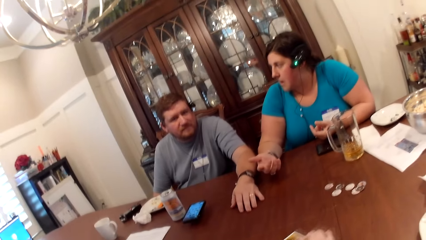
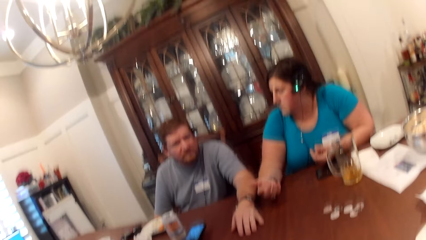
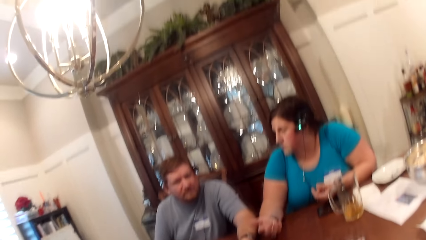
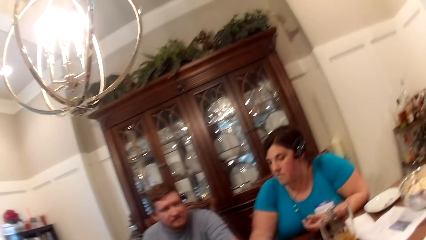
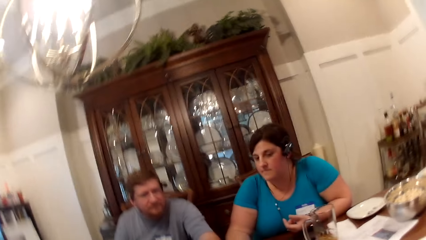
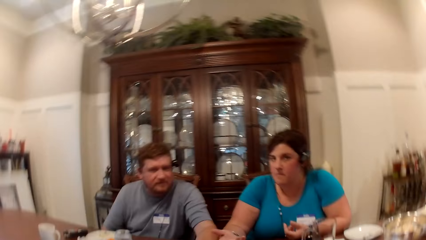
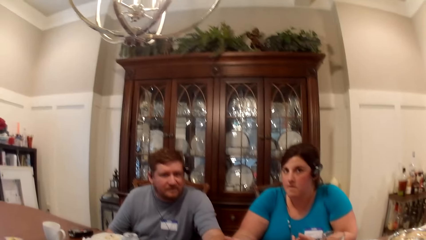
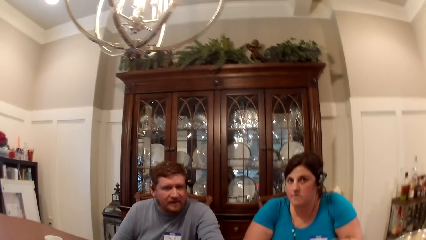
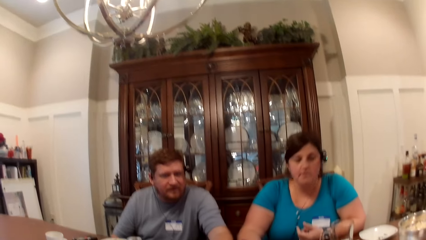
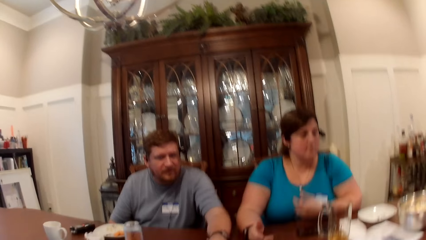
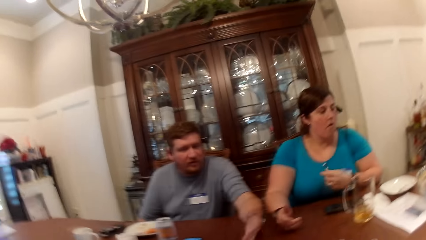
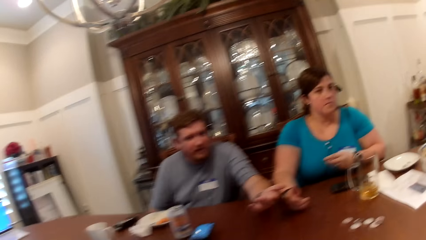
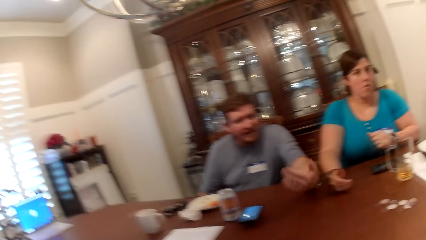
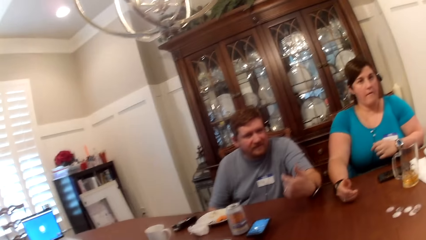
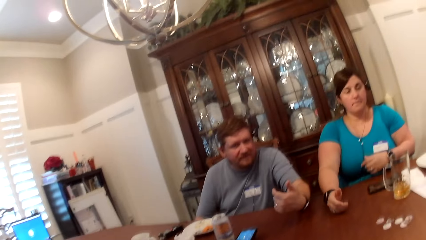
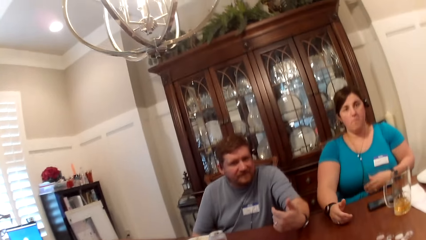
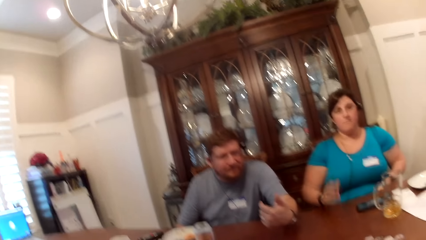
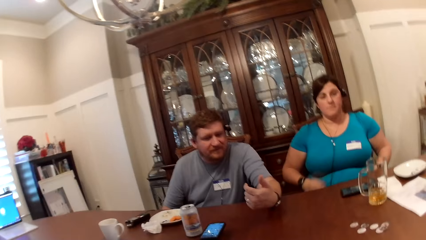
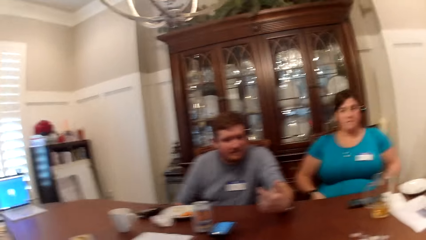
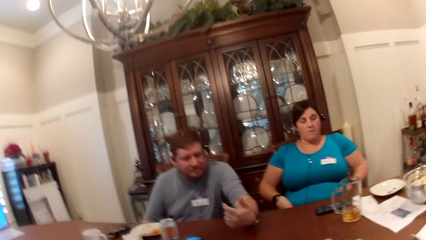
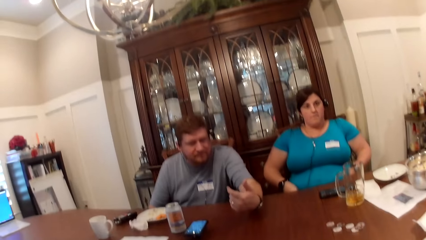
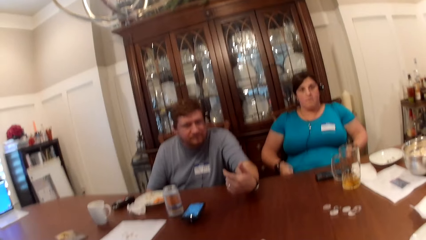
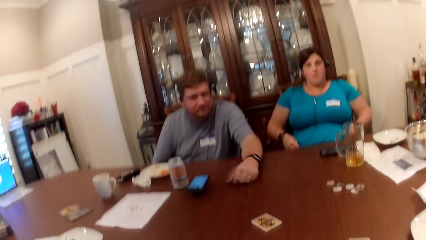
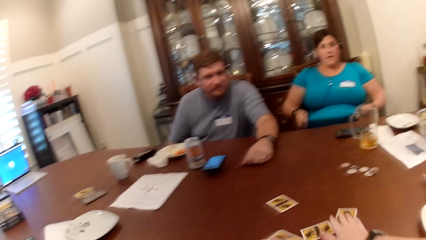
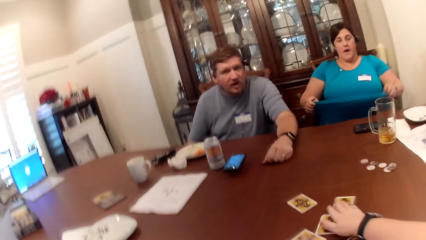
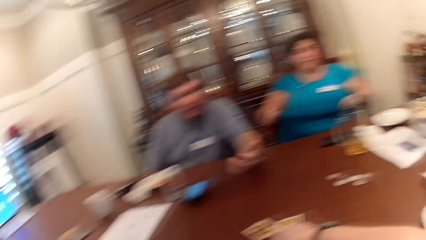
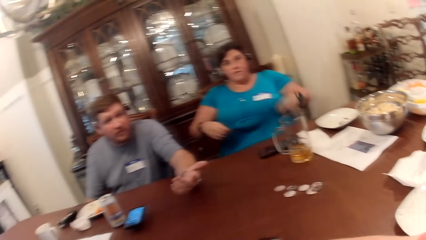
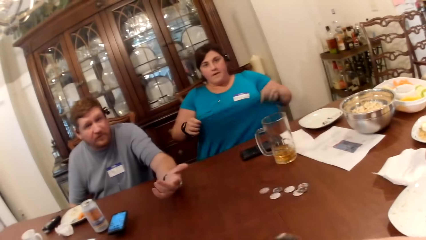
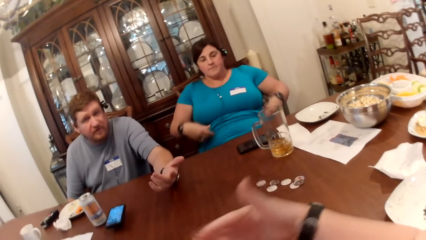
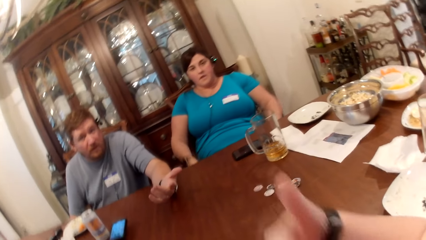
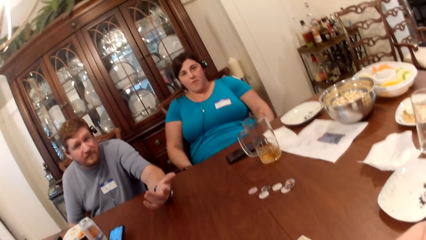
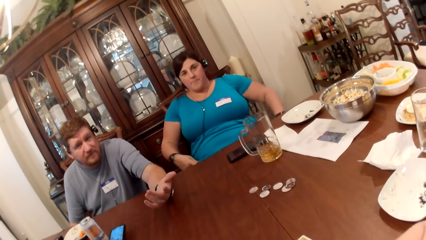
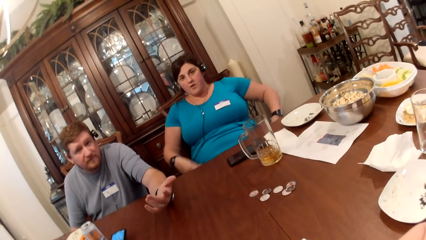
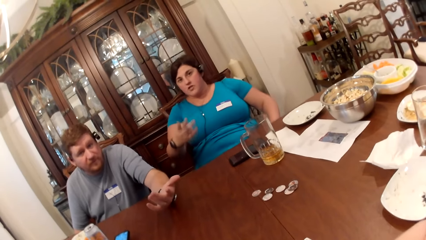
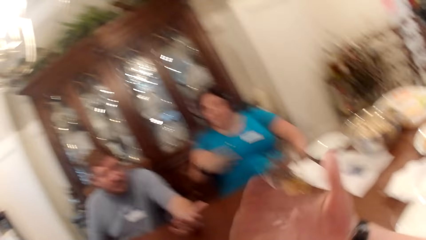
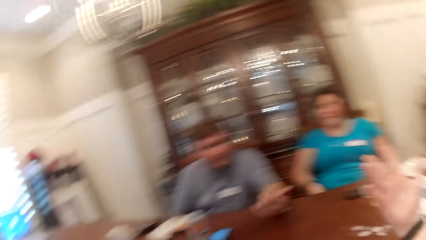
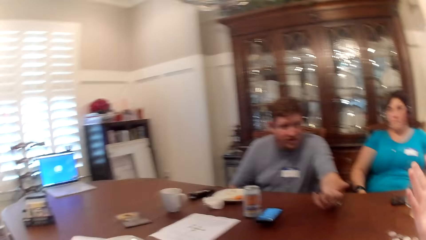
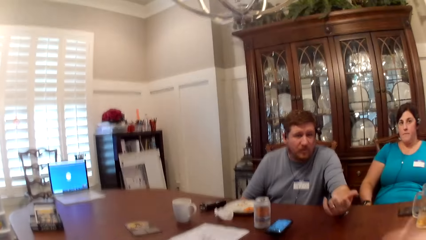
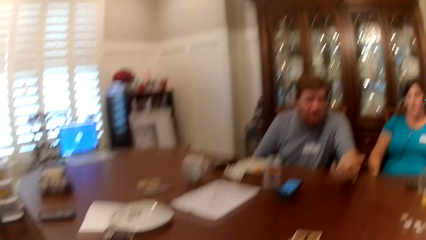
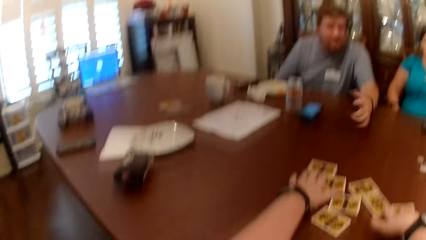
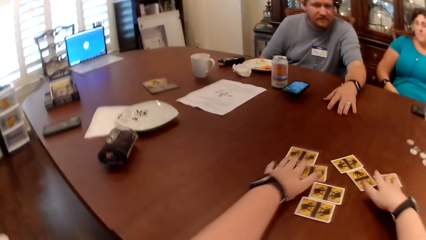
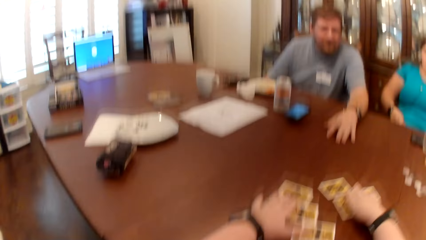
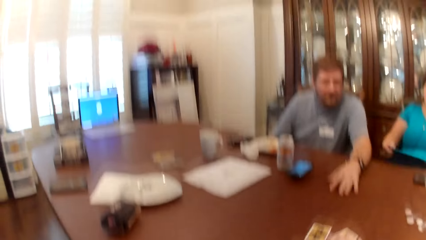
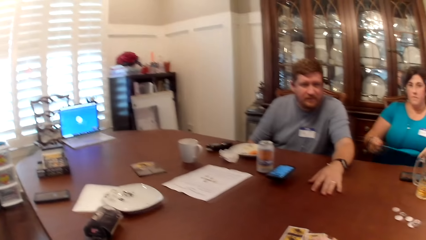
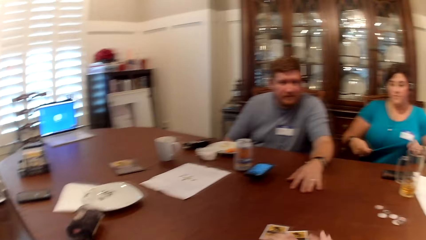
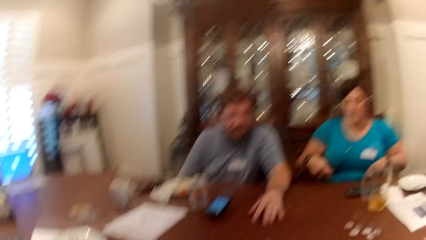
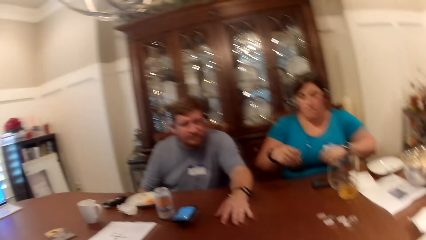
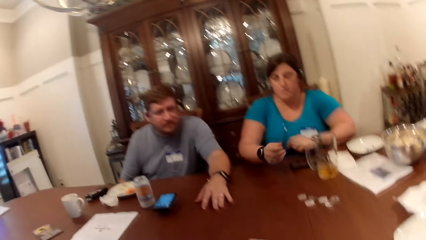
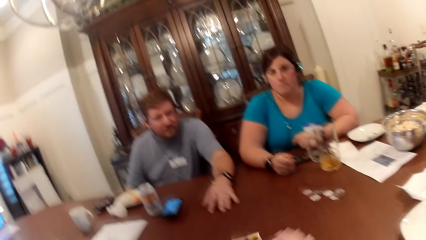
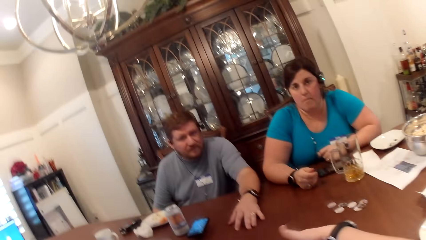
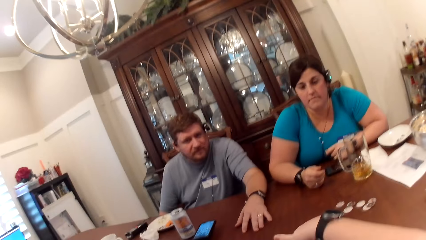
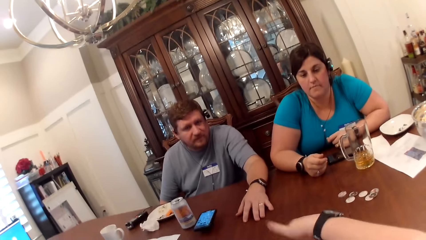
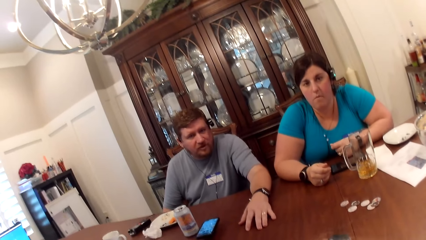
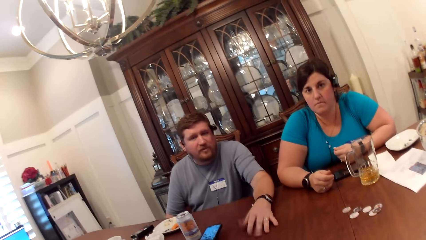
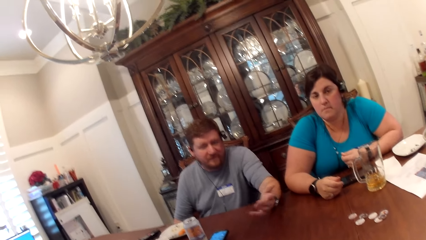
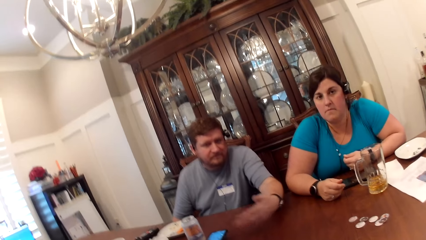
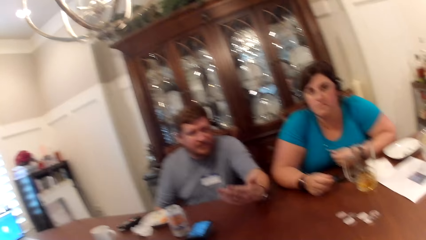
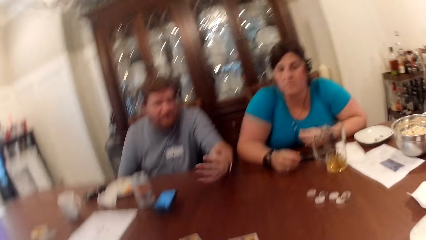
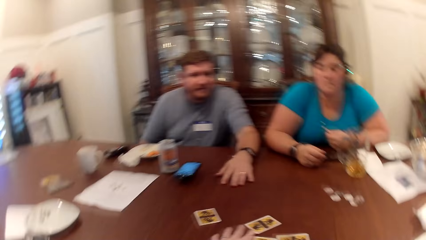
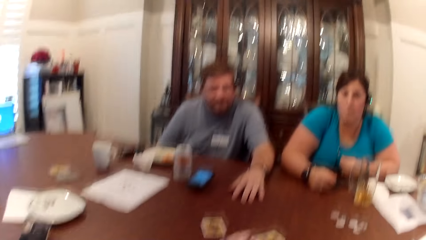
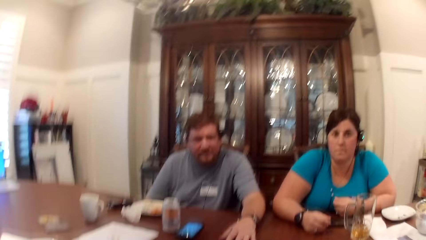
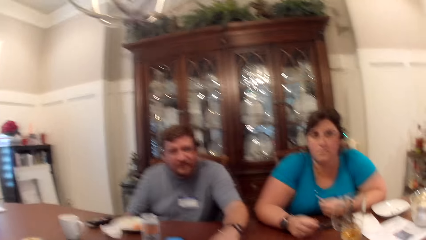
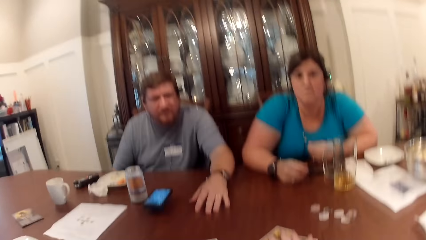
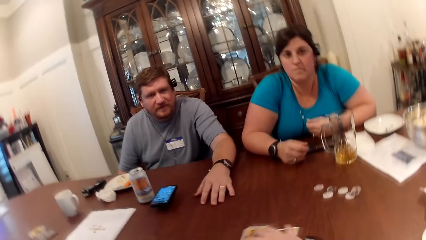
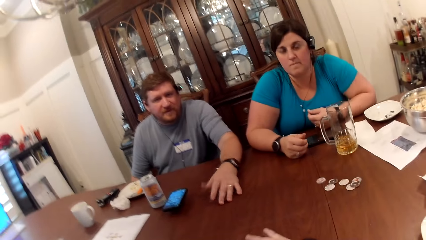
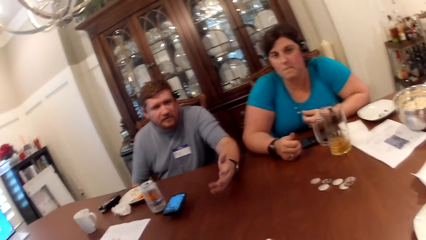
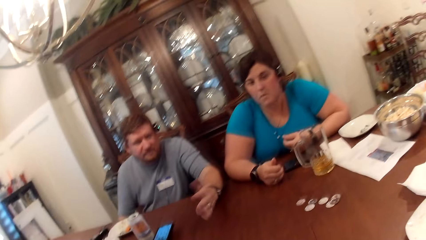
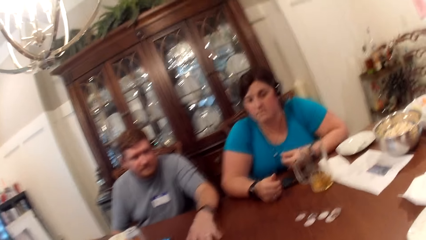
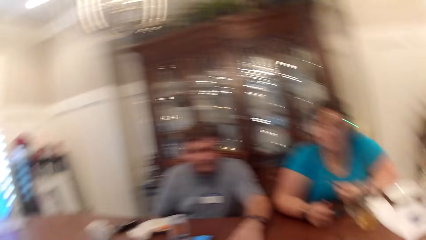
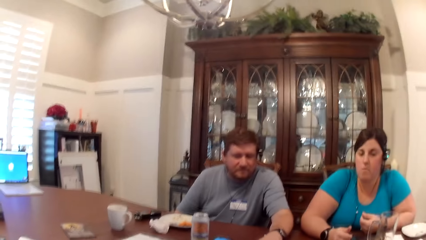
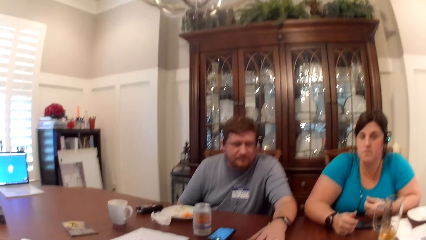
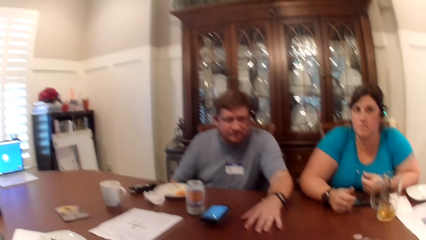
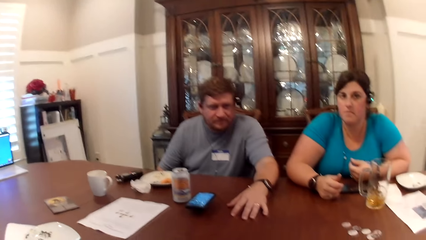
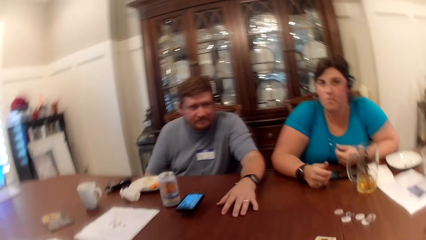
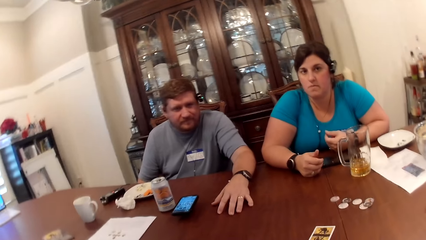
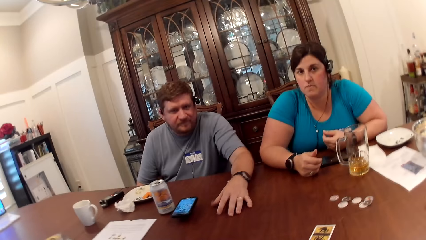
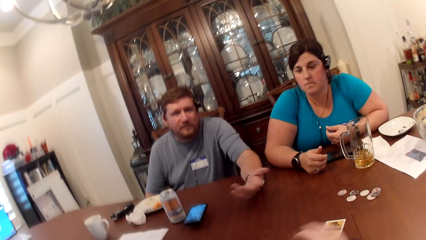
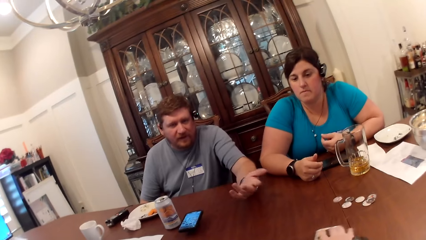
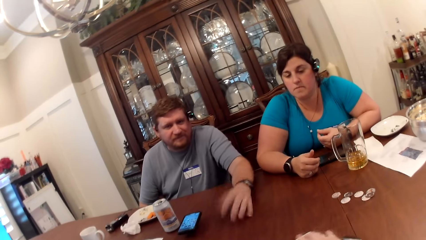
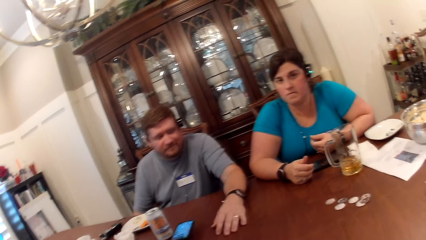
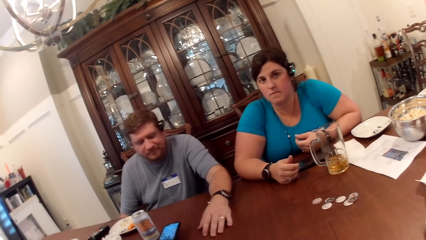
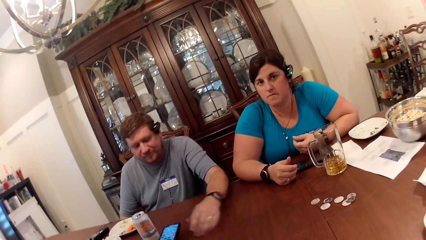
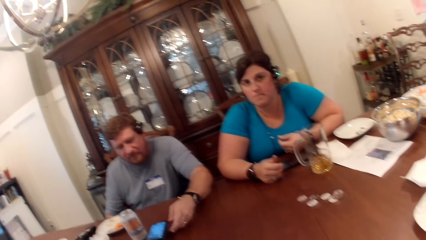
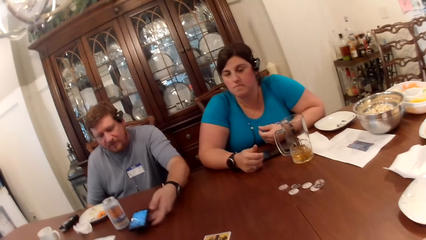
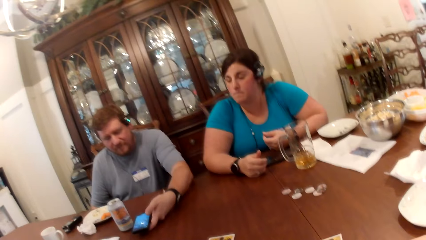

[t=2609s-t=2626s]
The camera wearer moves cards up, looks around. They interact with the man, the other man and the woman. The woman blows herself with her dress using both hands. The camera wearer moves cards on the table, looks aside, moves a hand around, looks around, moves cards on the table, looks down and looks around.
